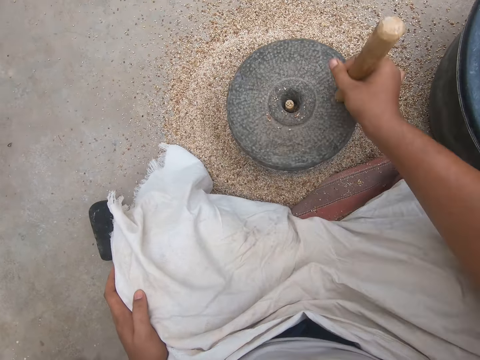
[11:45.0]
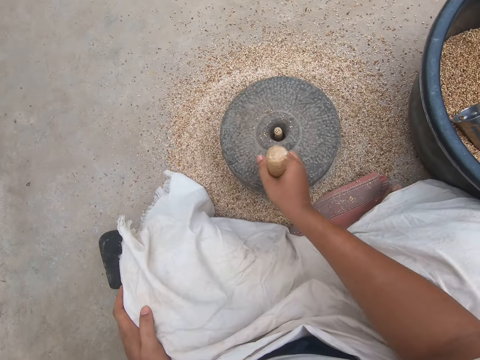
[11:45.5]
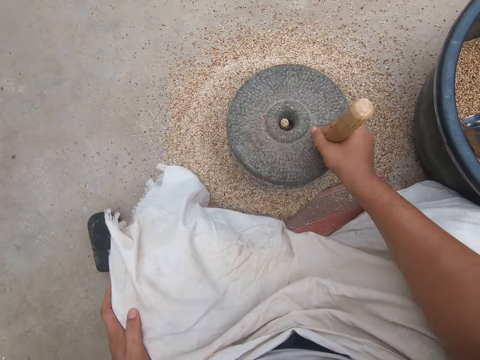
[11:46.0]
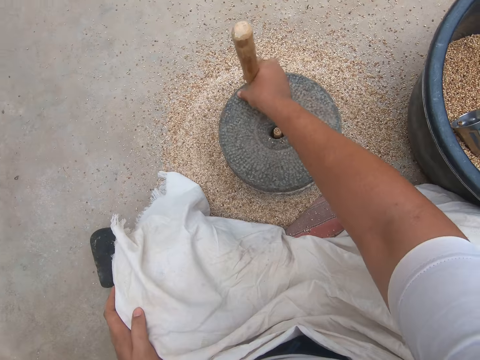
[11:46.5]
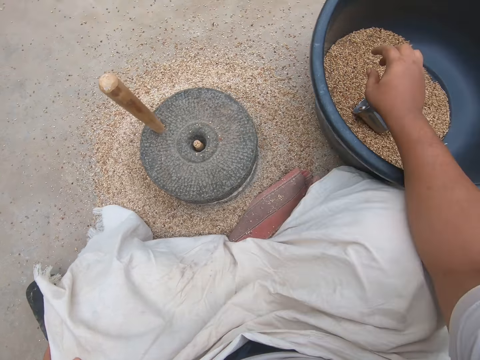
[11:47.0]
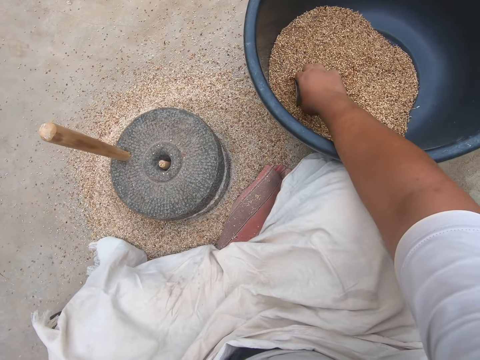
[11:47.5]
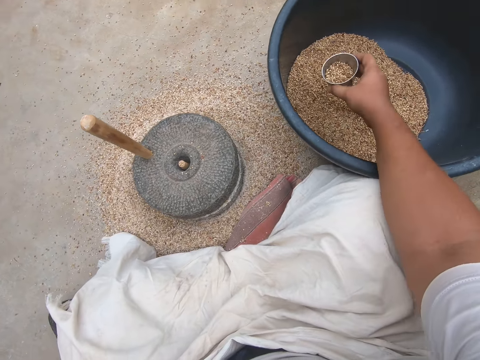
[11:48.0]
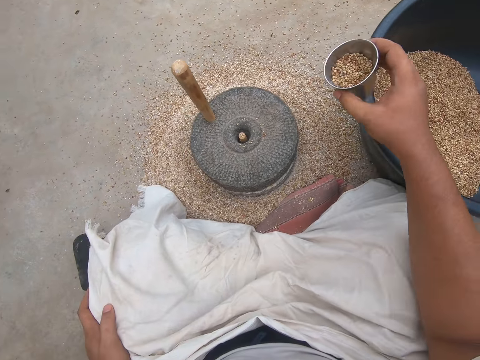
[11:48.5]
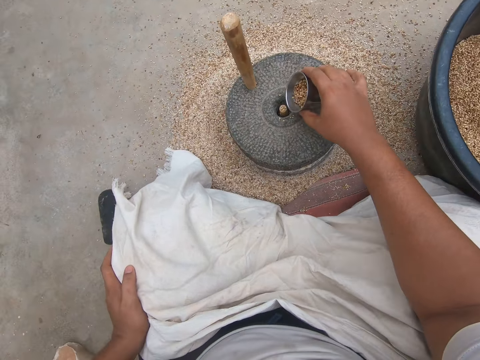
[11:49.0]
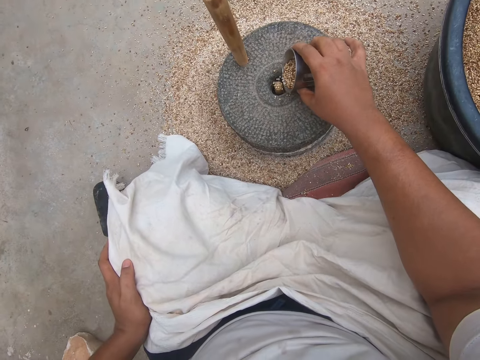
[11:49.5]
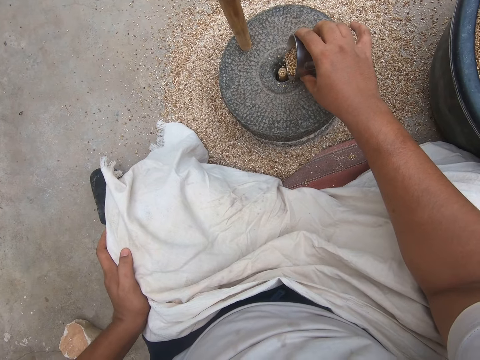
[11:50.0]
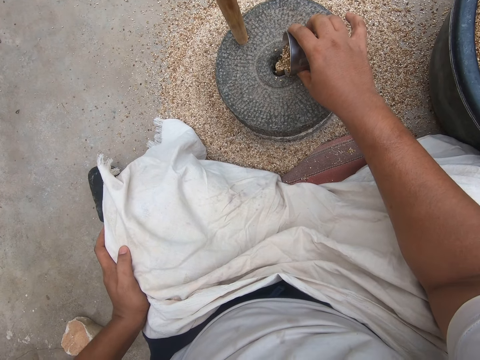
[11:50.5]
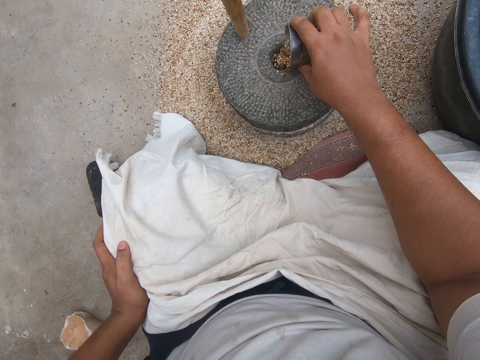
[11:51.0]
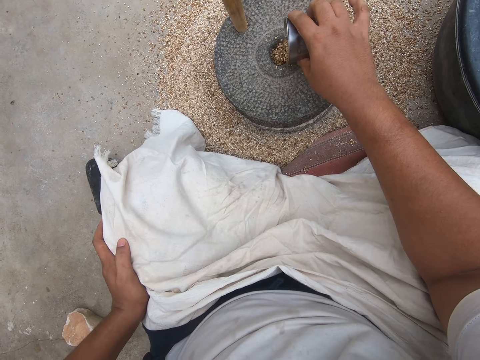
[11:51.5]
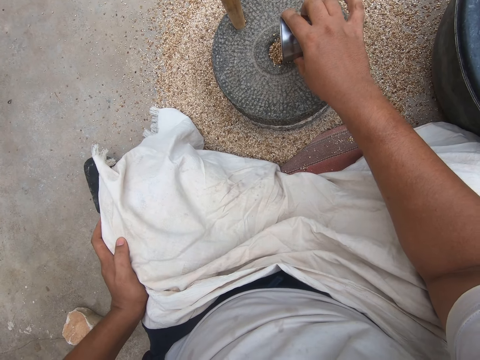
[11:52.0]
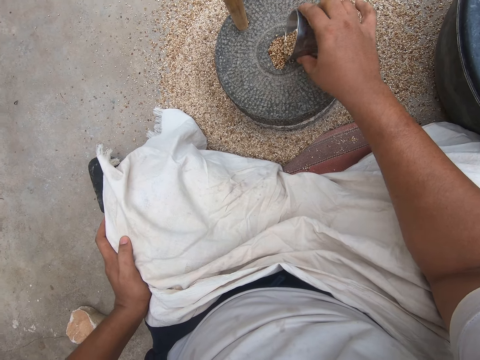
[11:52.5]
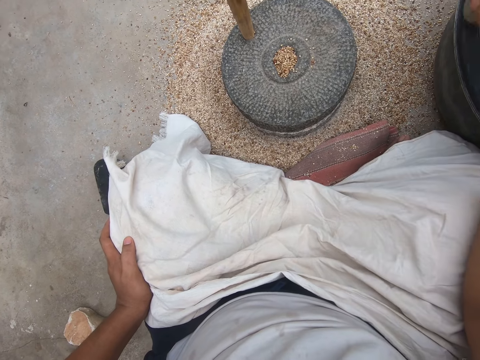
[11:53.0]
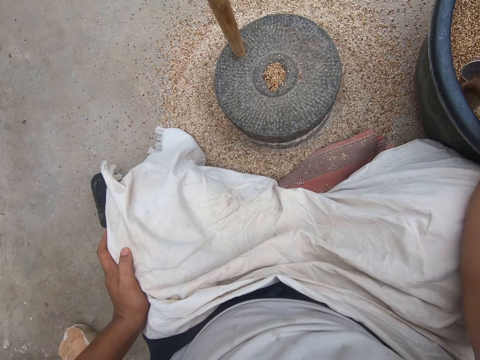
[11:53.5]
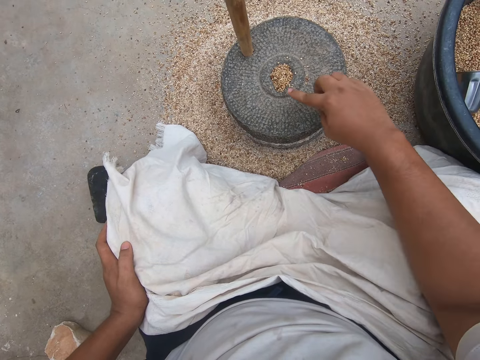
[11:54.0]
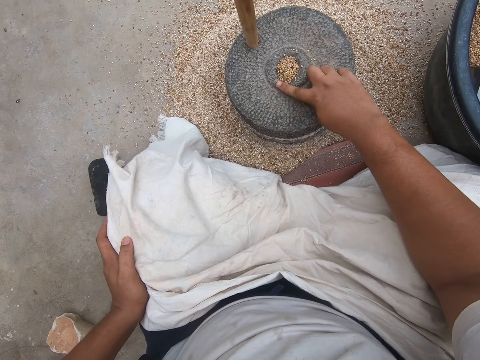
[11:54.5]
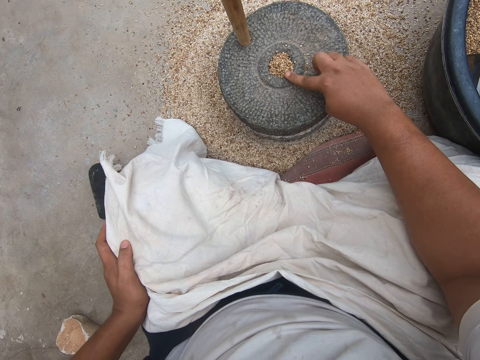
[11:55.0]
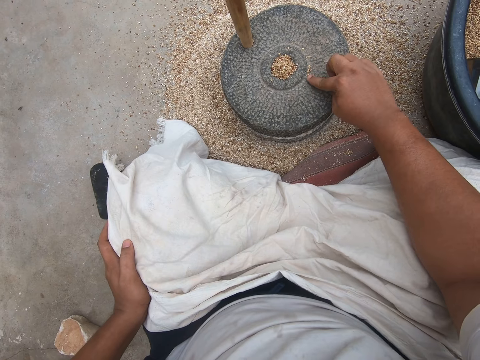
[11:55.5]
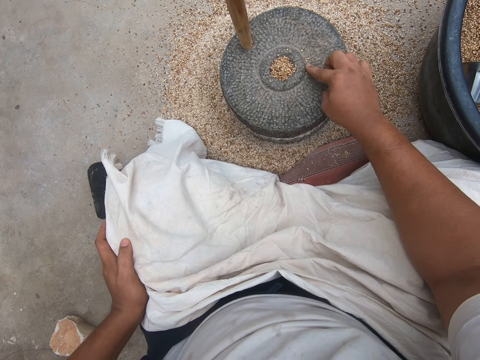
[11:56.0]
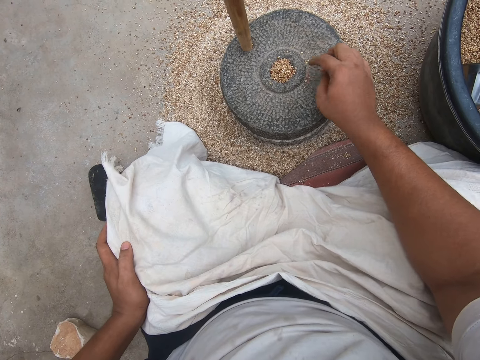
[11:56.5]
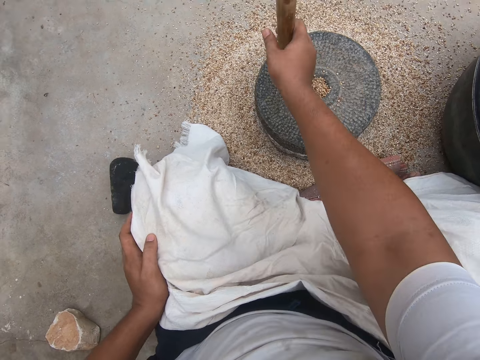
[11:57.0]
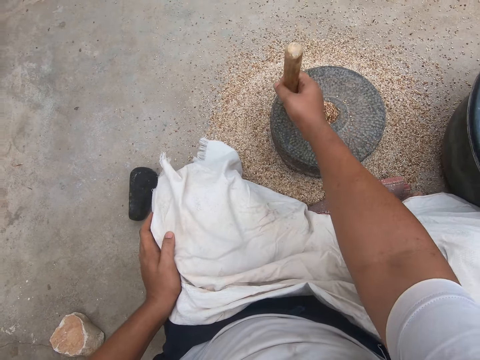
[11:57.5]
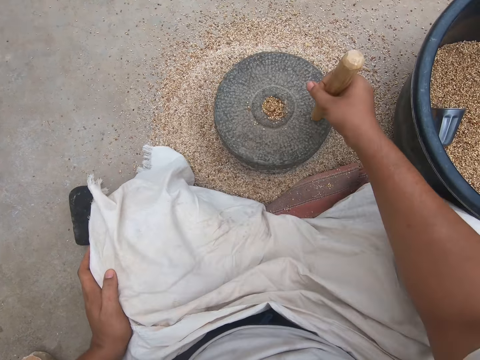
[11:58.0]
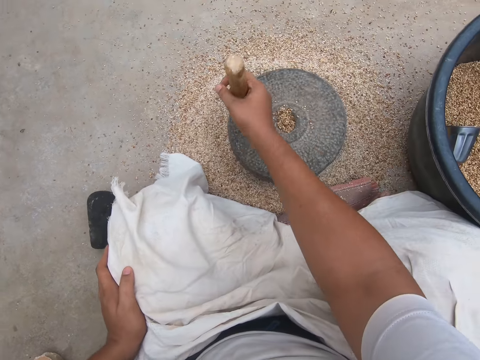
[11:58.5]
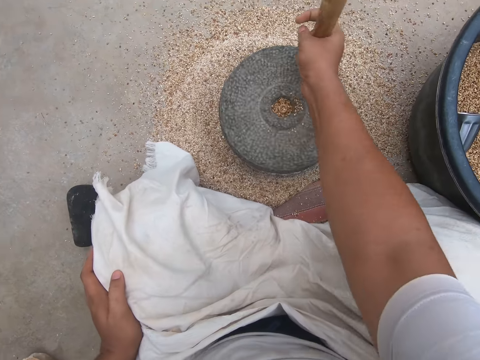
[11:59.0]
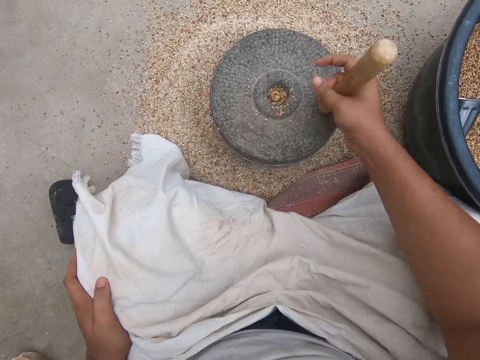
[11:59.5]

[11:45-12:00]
The camera wearer stops grinding. He scoops chia seeds into the steel cup in his right hand from the black basin of chia seeds. He pours the chia seeds in the steel cup into the grinder with his right hand. He drops the steel cup of chia seeds in the black basin of chia seeds in his right hand. He touches wheat berries on the stone grain mill. He pushes some chia seeds into the grinder with his right hand. He turns the grinder with the wooden handle in his right hand.

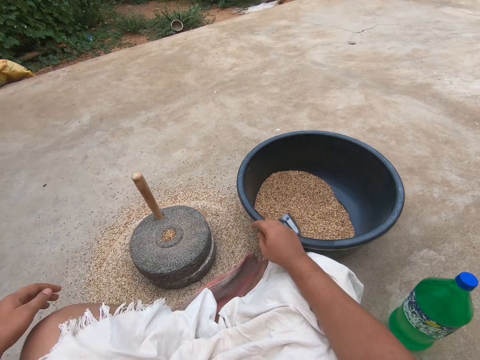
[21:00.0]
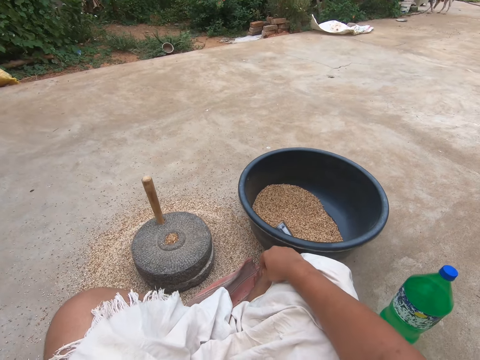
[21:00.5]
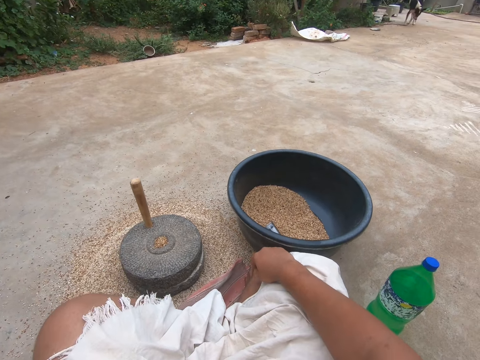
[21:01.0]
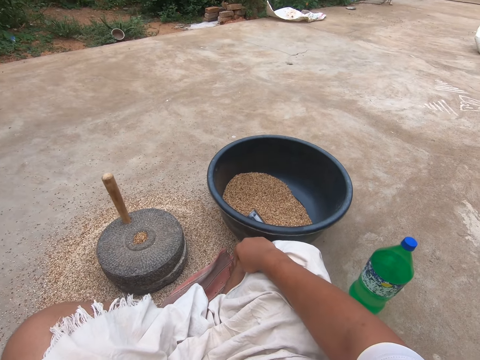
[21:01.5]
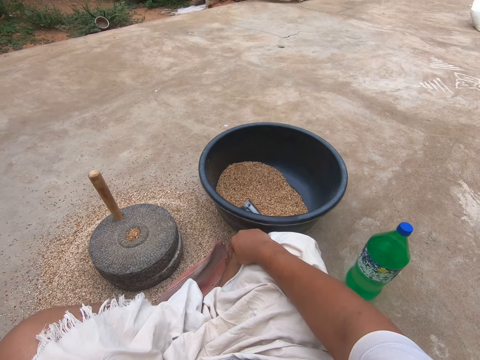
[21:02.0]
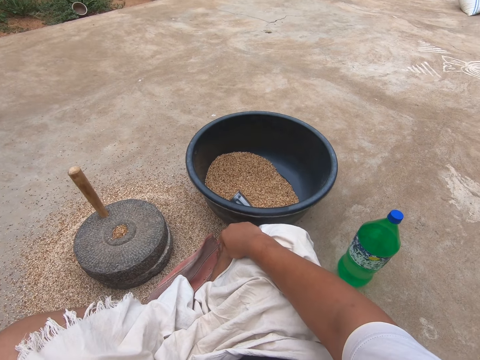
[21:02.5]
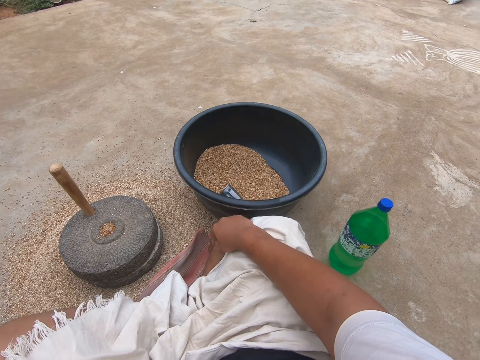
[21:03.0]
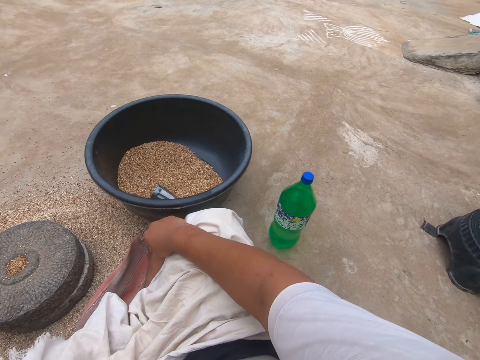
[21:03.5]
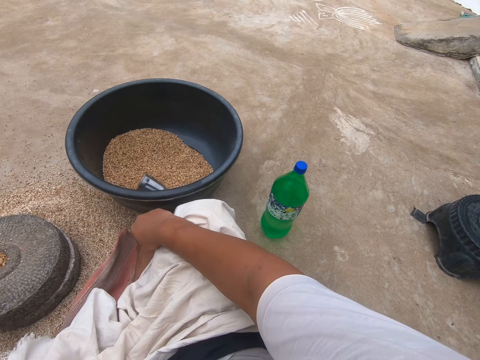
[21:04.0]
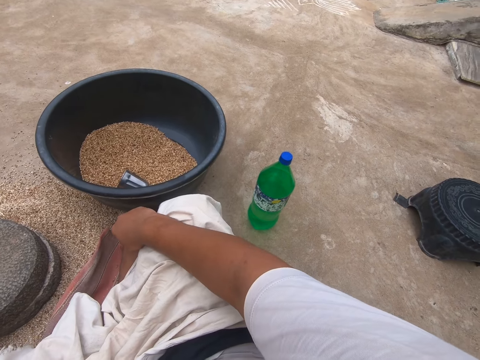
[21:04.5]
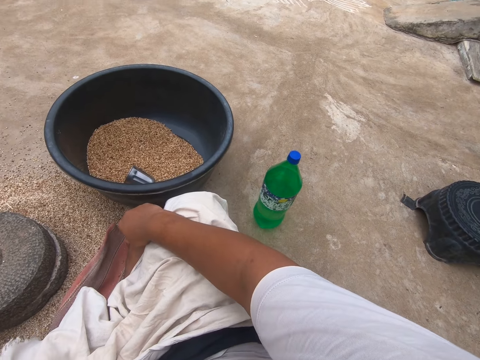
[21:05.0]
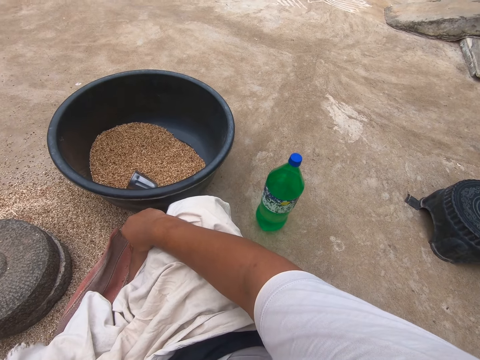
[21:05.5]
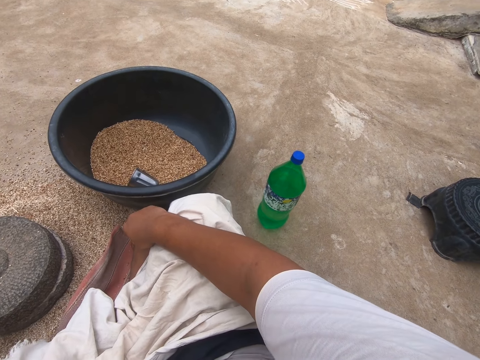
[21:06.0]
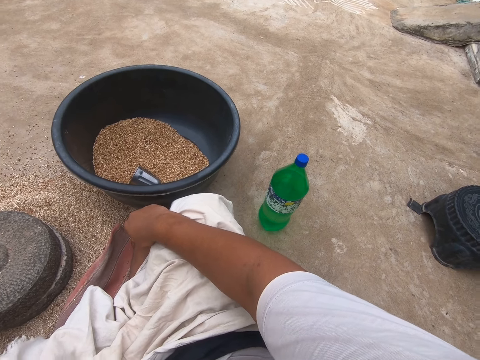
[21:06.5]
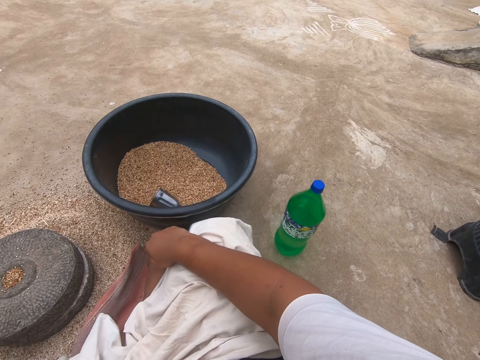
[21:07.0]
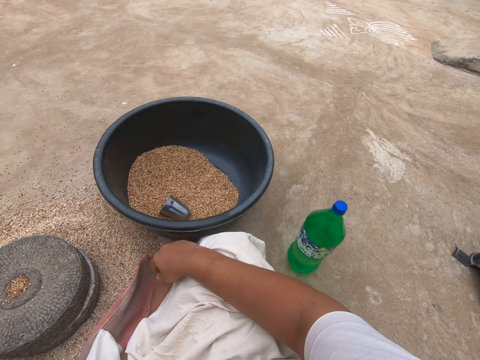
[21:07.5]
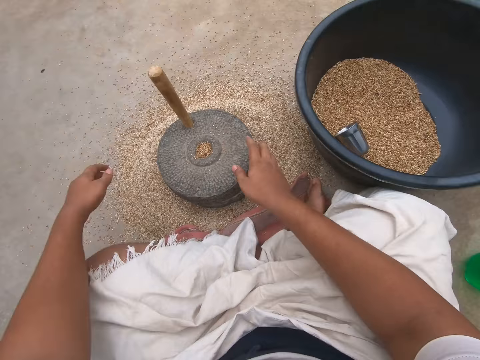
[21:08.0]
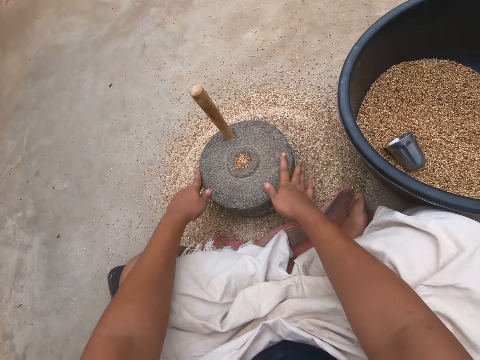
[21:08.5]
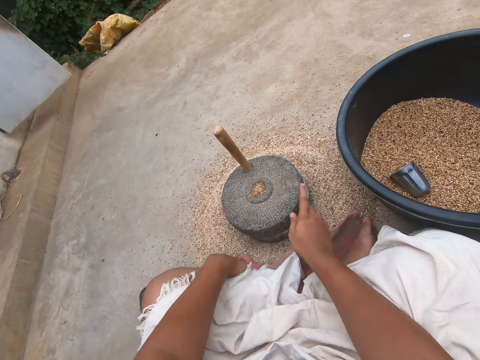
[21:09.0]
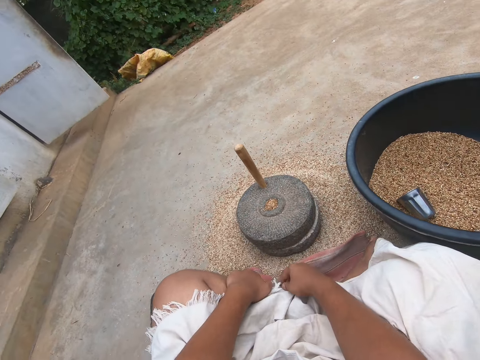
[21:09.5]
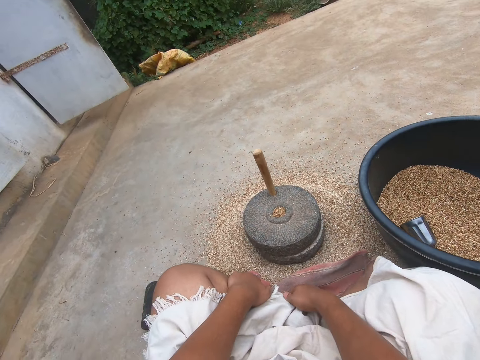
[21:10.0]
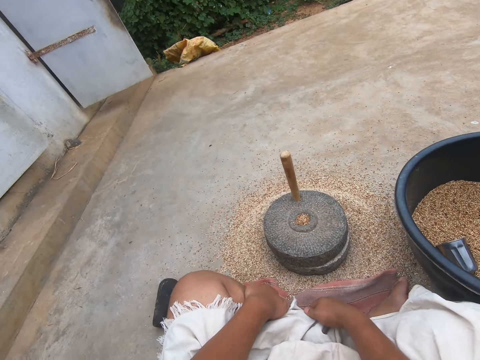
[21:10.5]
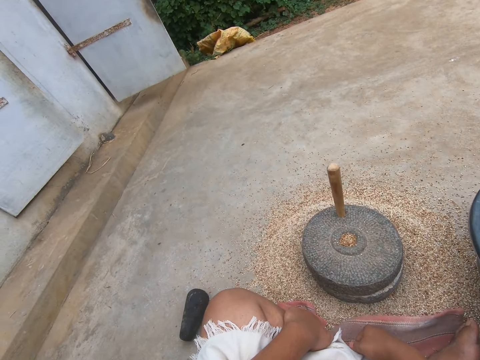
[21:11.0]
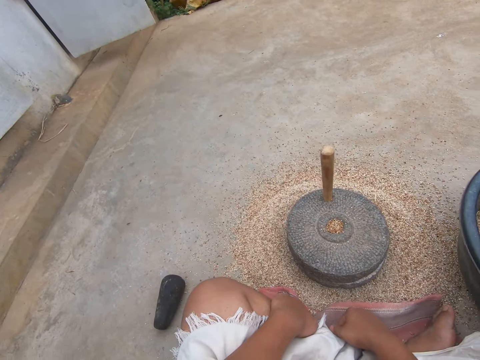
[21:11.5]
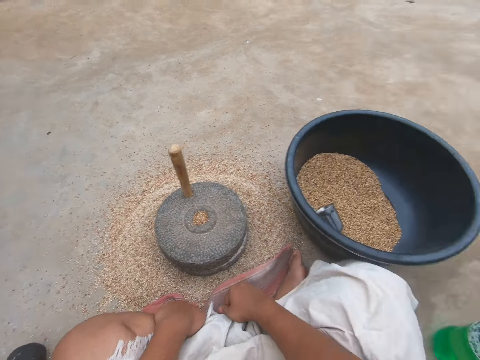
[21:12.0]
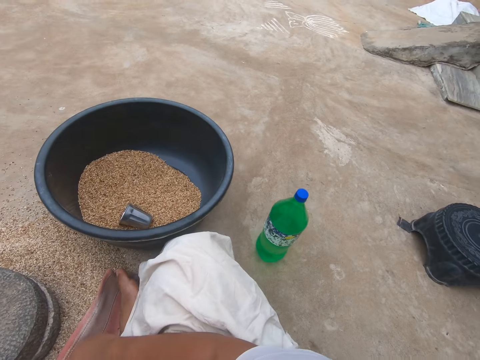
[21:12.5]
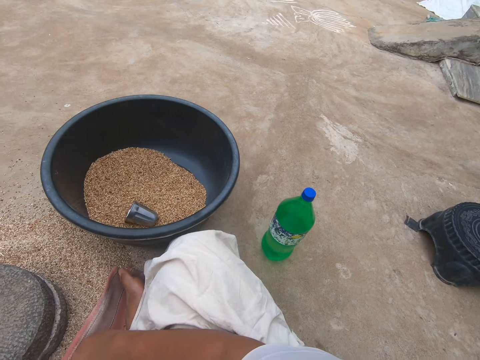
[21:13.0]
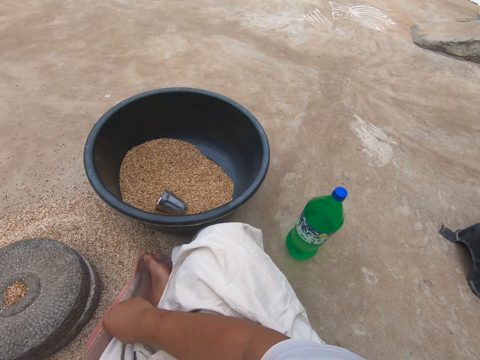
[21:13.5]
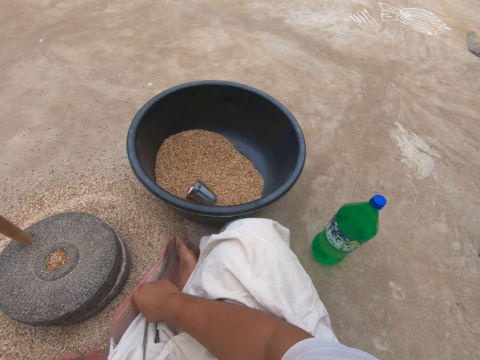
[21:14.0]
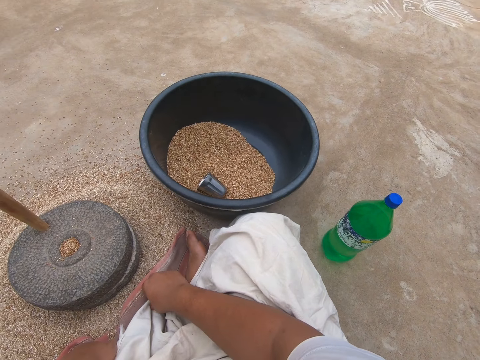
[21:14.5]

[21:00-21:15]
The camera wearer looks around the compound. They touch the grinder. They look around the compound.
